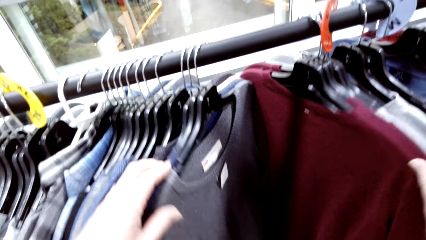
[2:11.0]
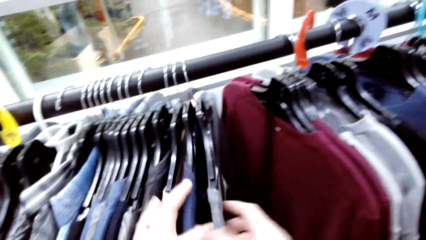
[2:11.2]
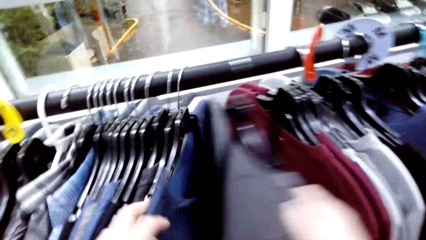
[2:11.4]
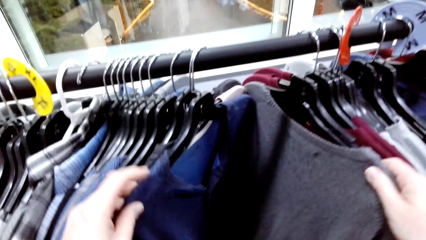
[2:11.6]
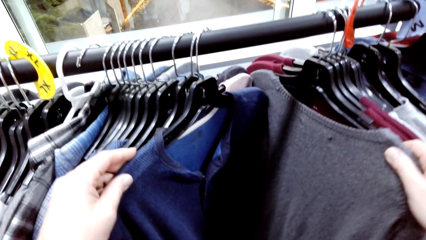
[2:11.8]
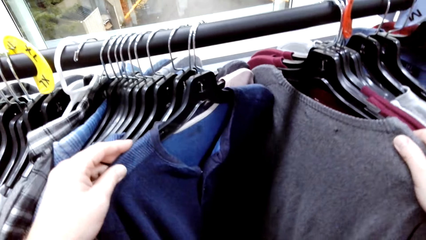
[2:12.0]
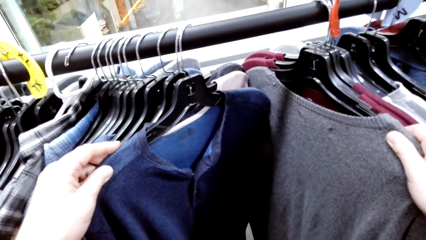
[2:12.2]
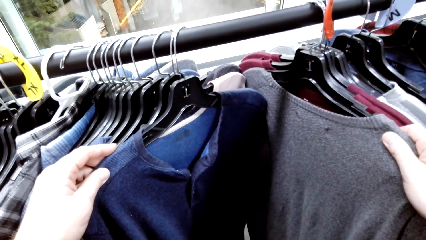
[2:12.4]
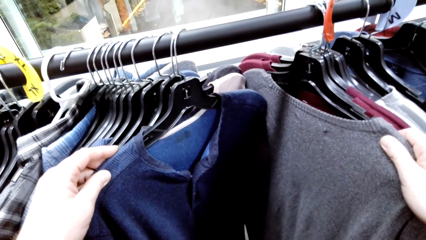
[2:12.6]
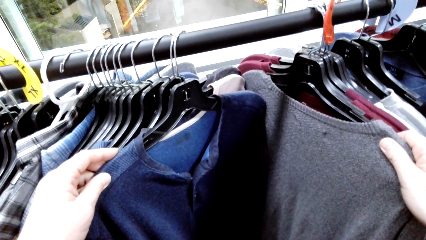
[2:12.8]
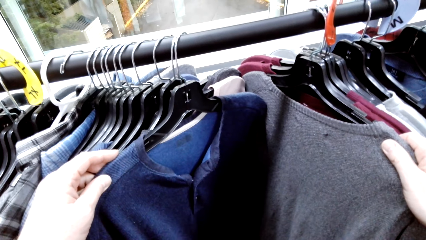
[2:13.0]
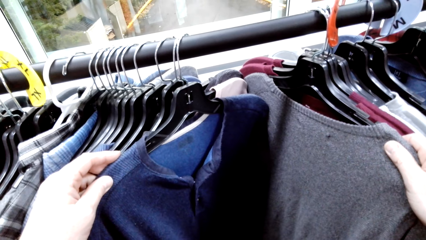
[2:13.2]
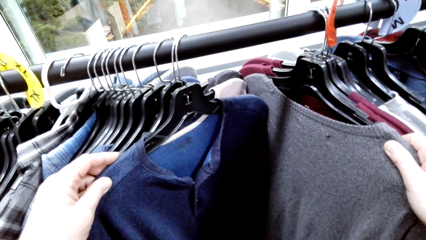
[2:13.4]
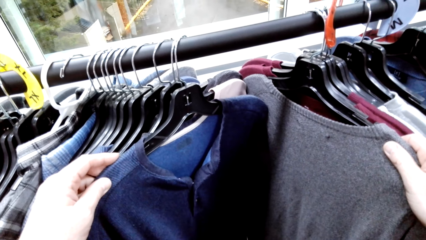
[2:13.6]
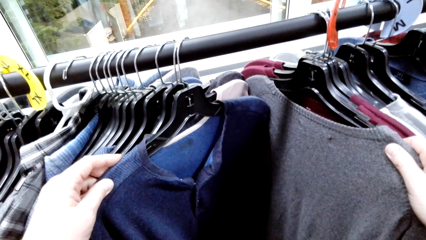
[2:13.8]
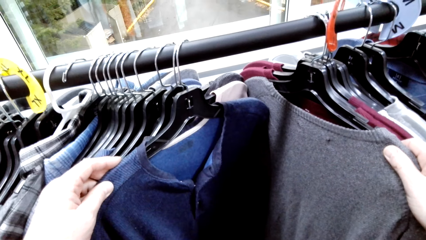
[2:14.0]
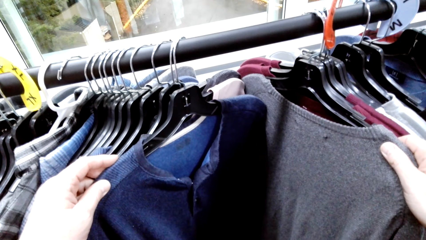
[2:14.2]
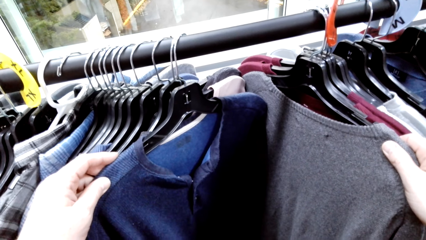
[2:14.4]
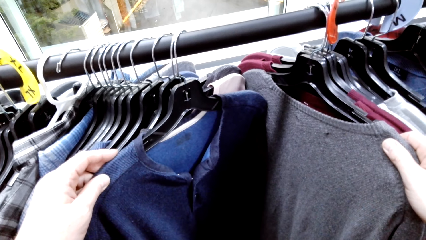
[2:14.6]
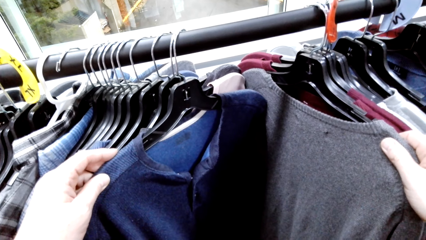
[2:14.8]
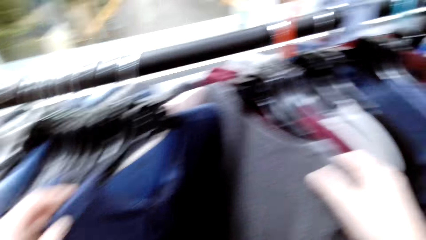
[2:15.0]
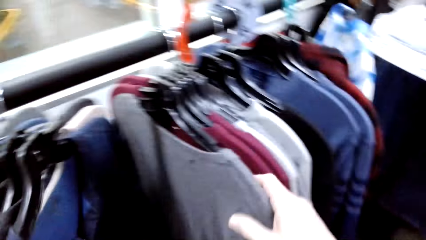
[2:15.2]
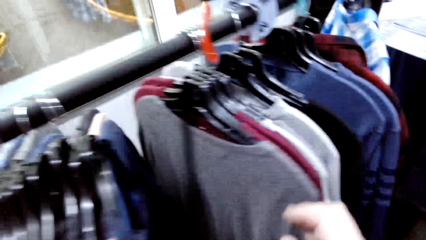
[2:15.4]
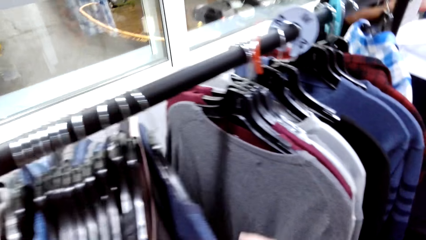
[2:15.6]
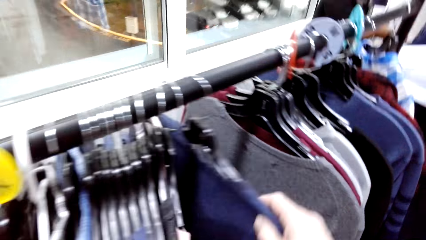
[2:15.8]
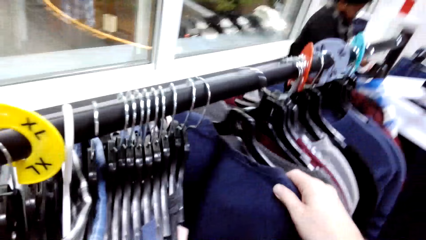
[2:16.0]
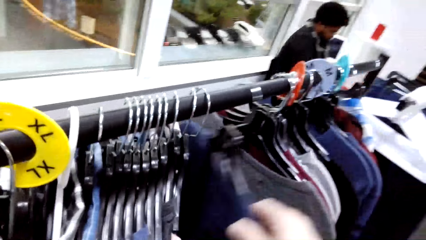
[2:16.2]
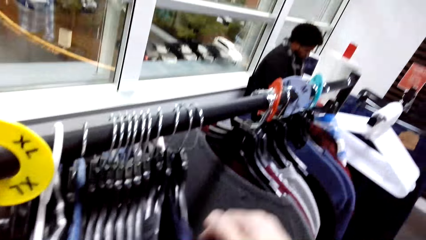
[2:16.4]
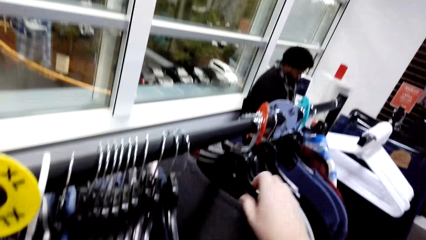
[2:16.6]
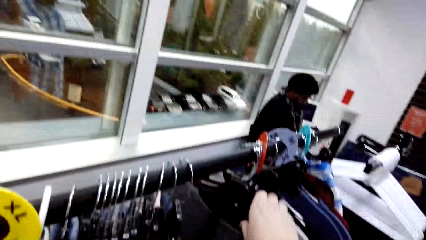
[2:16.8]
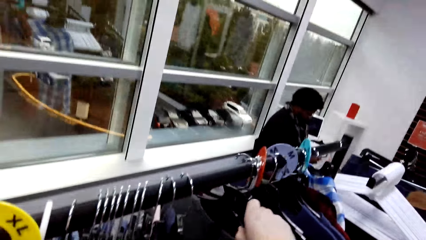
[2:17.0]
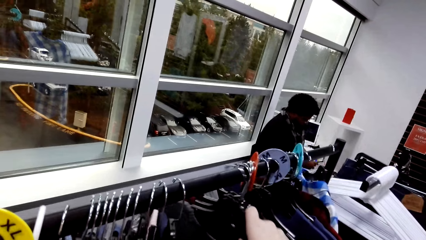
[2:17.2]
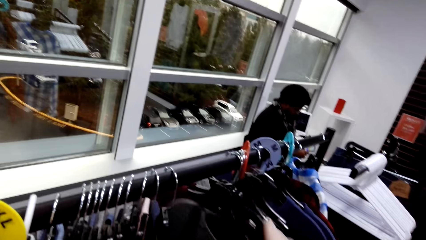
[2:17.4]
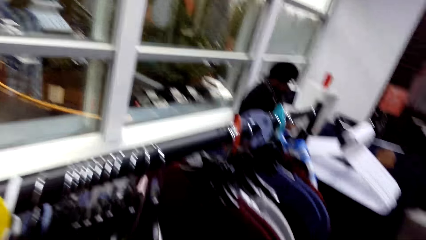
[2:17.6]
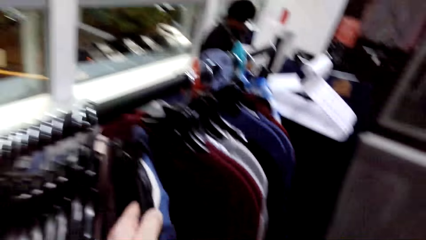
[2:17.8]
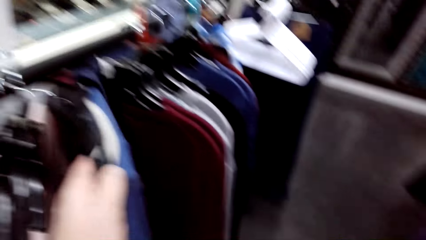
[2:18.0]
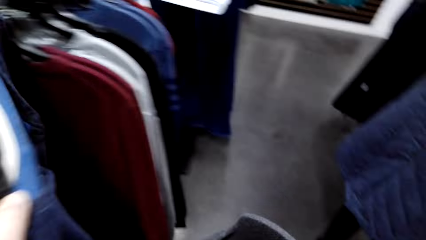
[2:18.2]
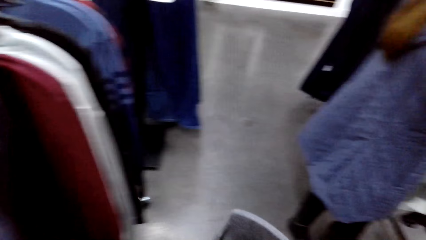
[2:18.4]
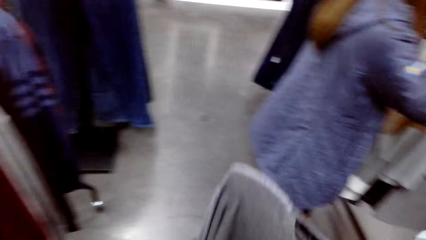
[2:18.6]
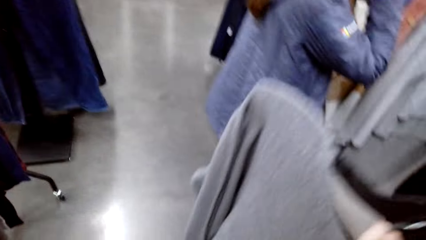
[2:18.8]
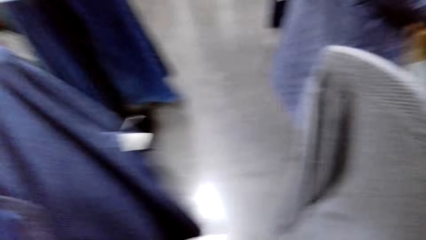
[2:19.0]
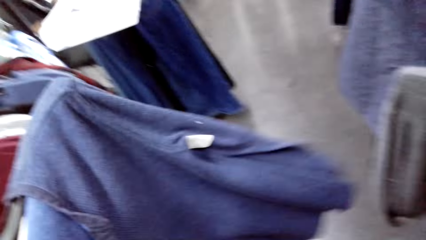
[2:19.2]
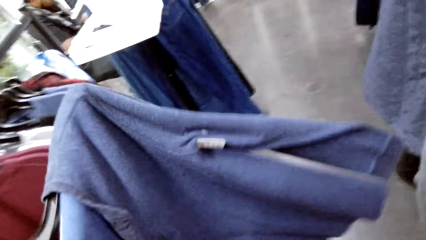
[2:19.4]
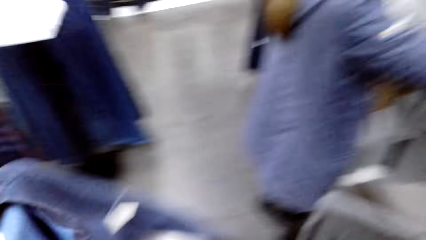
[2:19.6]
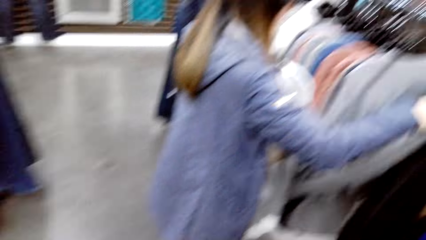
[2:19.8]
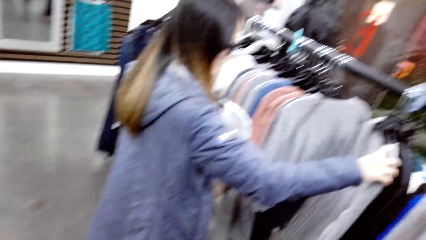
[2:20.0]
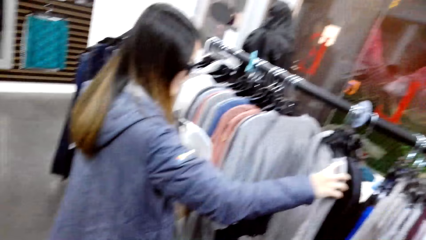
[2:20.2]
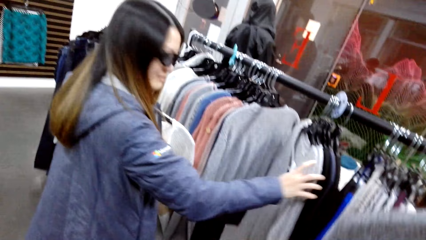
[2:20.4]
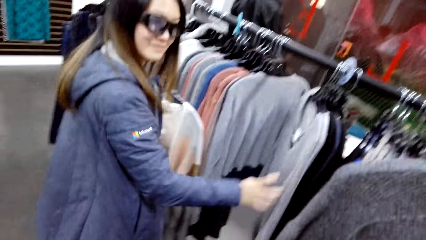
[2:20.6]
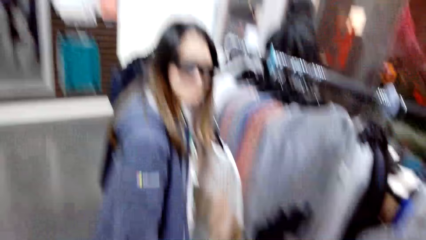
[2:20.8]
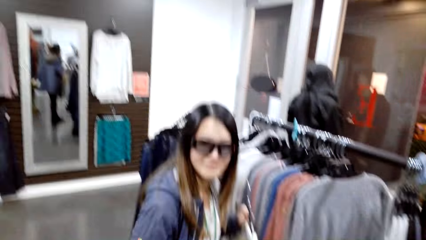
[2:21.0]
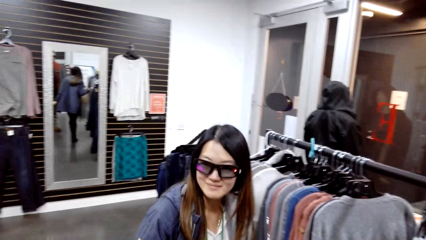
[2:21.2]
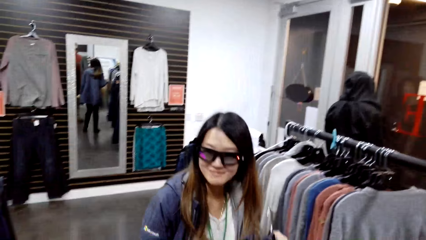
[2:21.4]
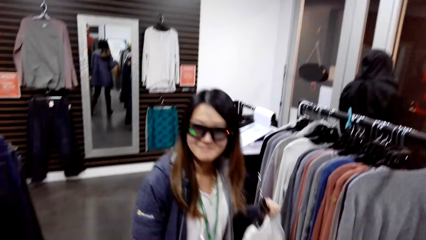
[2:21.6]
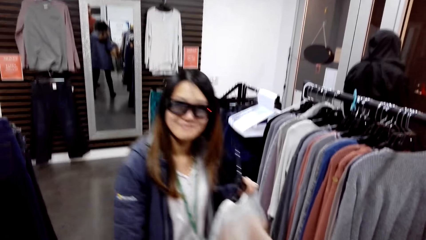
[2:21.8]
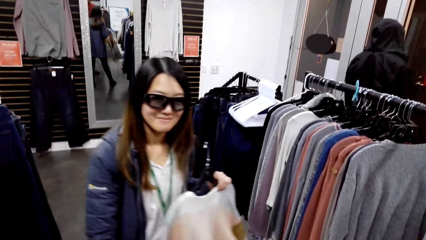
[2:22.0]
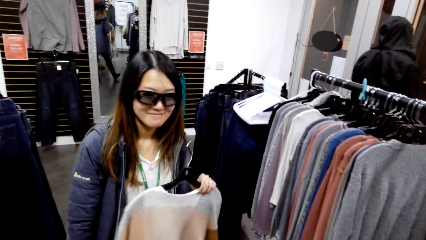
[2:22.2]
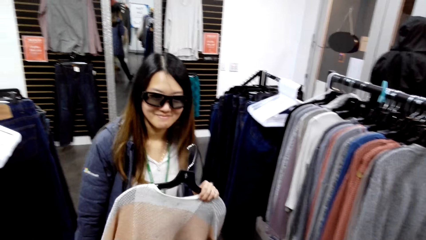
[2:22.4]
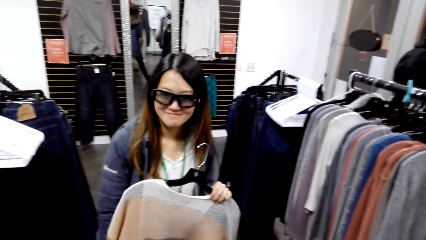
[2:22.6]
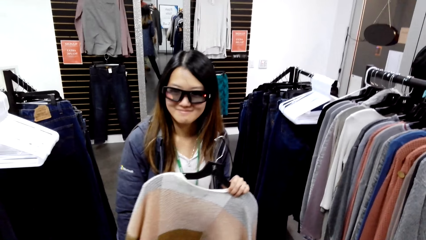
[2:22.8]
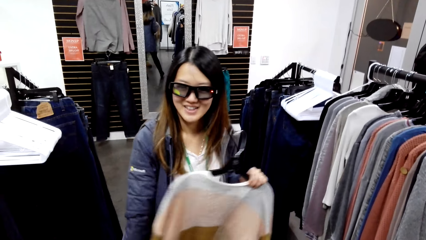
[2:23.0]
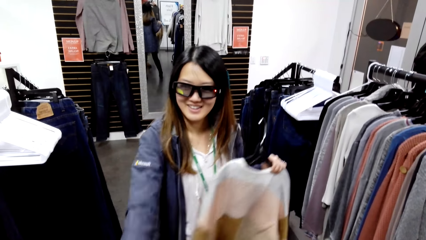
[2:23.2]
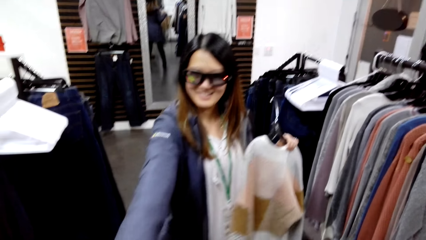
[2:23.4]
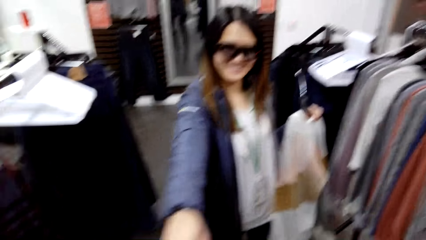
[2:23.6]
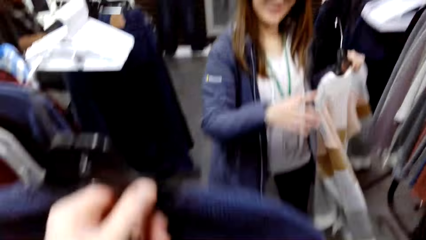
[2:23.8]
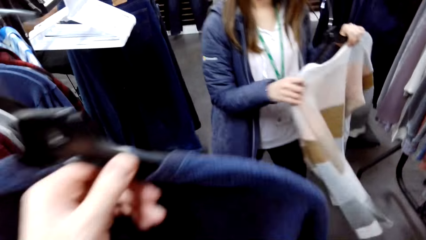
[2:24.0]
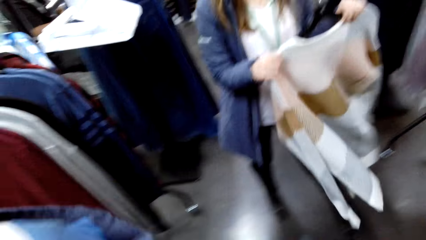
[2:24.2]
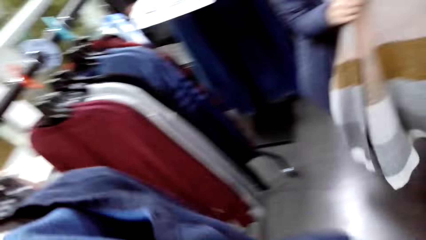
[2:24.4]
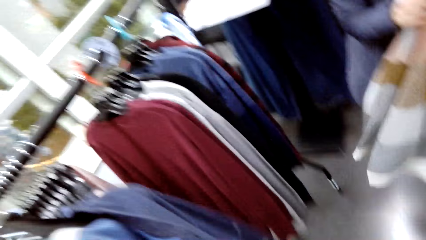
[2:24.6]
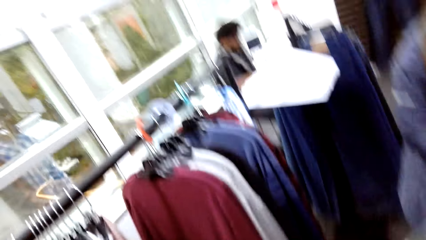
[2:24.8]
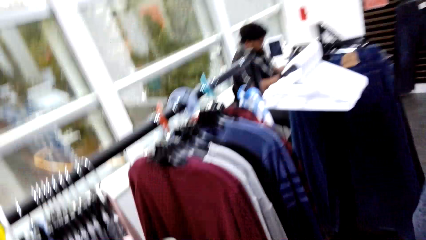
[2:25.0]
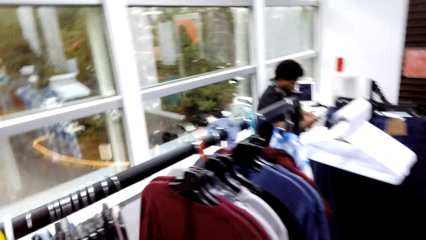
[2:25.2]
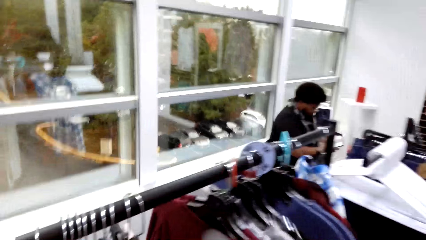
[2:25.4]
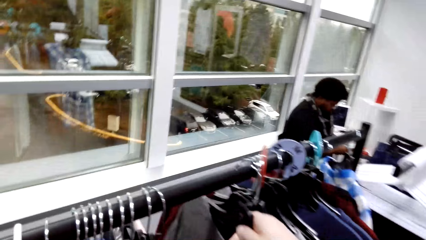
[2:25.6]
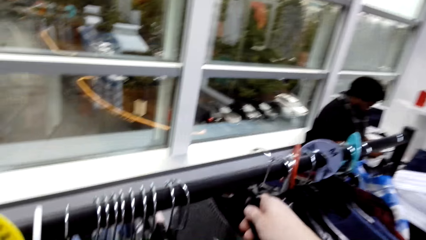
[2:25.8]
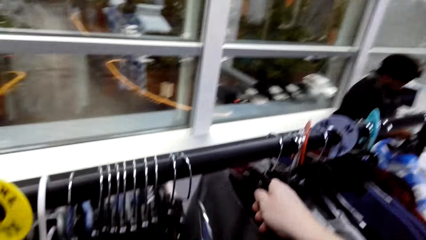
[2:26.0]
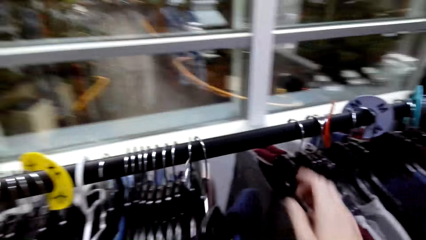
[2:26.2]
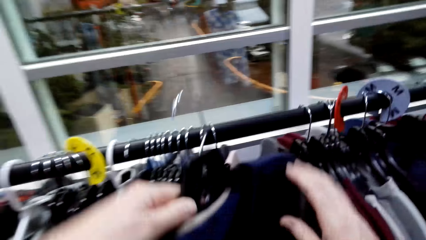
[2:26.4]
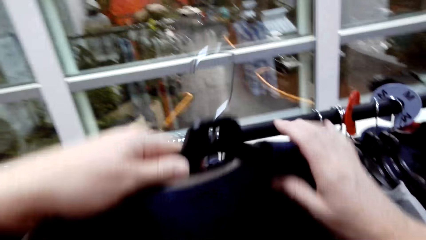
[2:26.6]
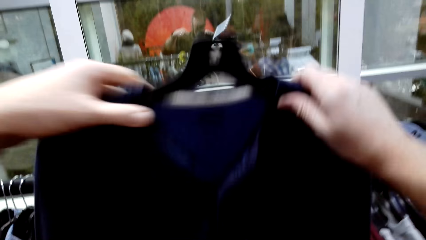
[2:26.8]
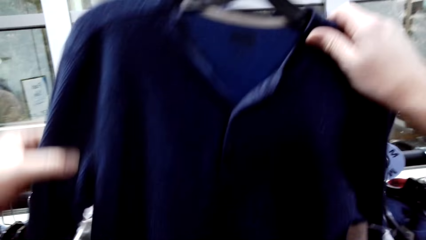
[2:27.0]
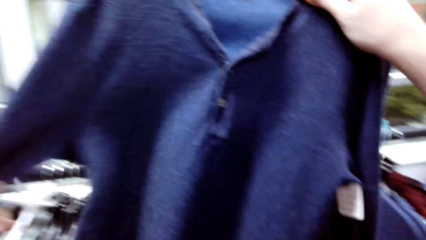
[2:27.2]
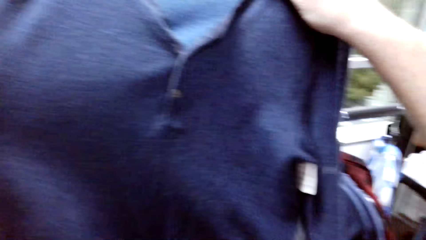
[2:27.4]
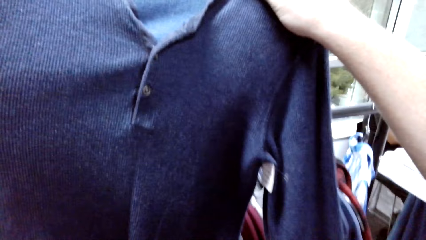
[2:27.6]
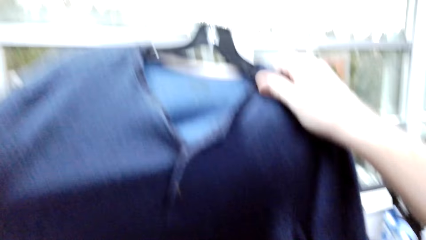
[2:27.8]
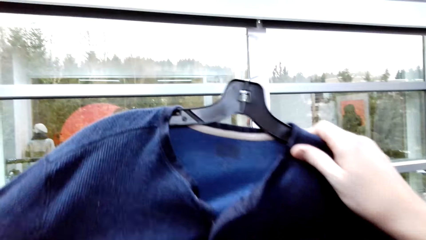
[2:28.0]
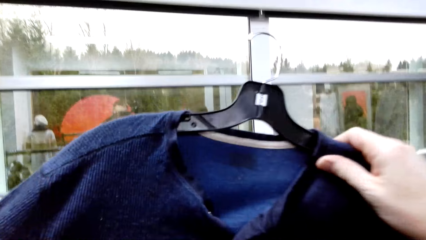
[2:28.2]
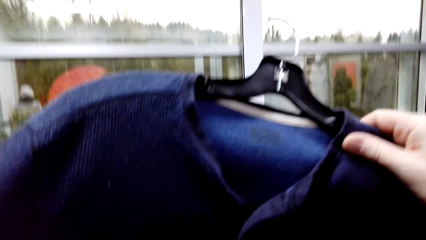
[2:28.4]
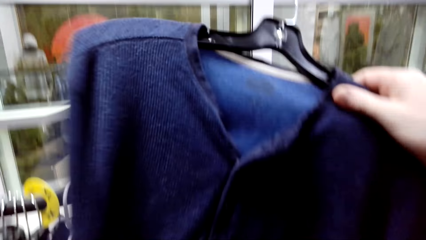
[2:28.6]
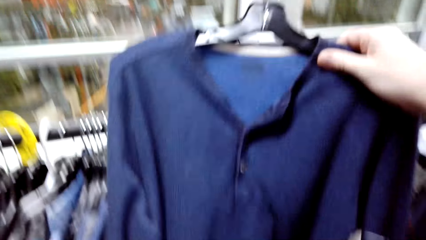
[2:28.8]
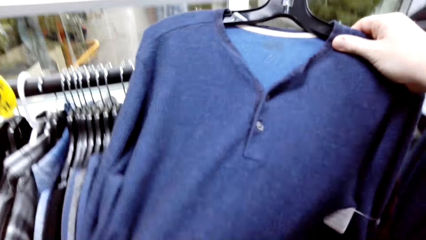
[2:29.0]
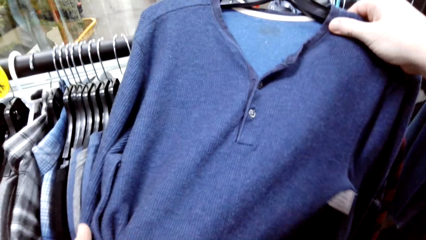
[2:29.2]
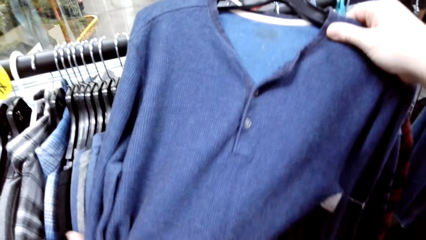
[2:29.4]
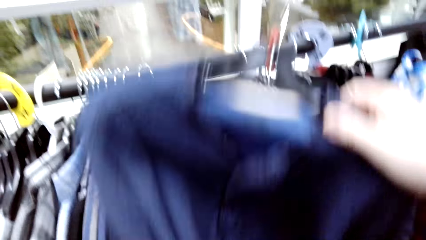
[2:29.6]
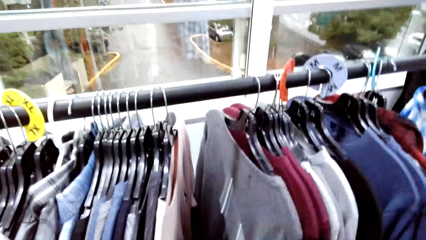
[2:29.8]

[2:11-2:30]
The camera wearer unhangs the shirt from the hanger. A woman points at the shirt. The camera wearer hangs the shirt from the hanger and looks at the shirt.
